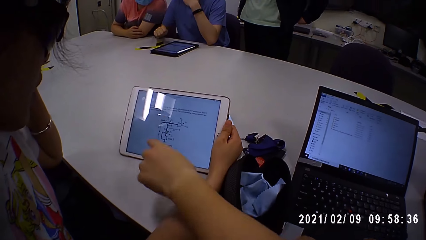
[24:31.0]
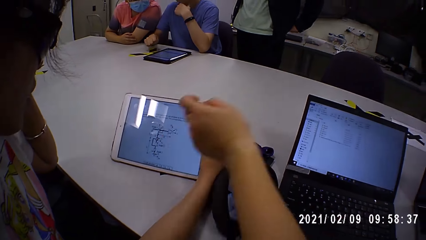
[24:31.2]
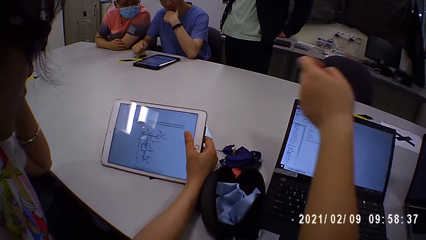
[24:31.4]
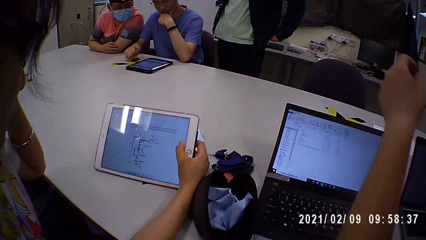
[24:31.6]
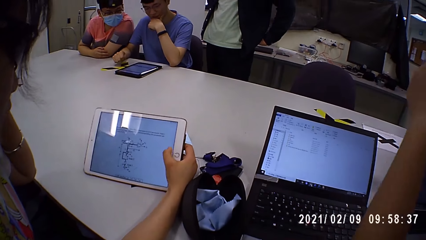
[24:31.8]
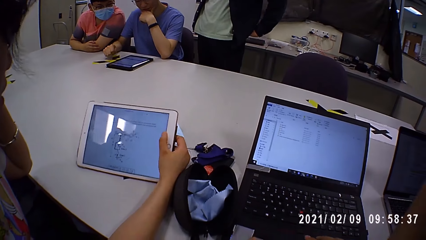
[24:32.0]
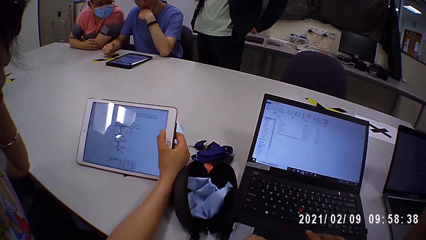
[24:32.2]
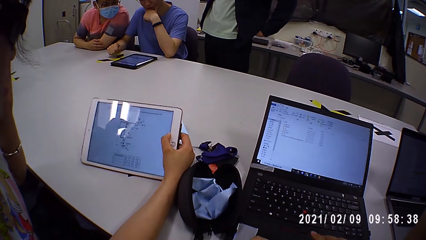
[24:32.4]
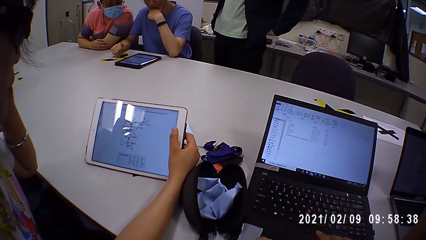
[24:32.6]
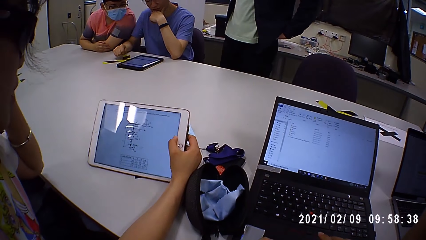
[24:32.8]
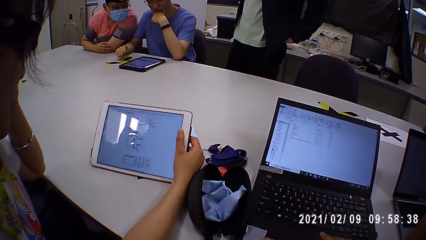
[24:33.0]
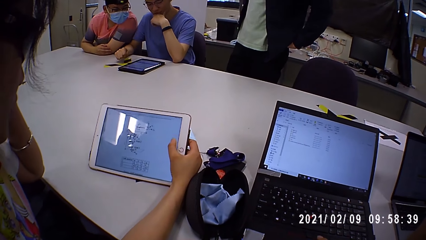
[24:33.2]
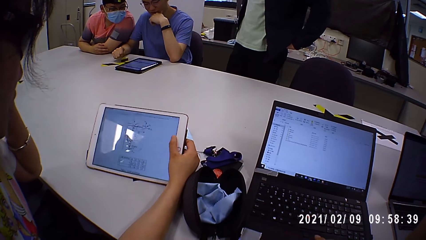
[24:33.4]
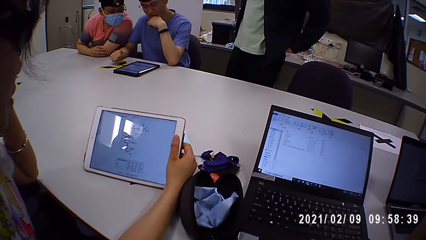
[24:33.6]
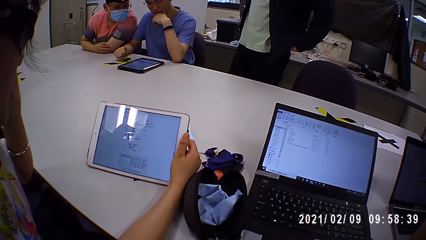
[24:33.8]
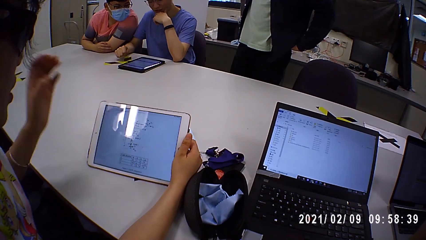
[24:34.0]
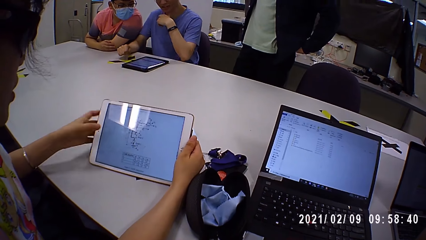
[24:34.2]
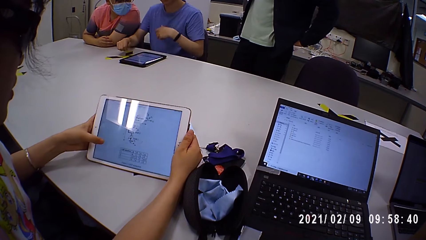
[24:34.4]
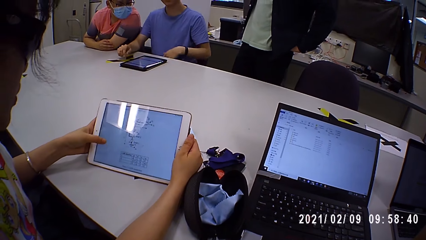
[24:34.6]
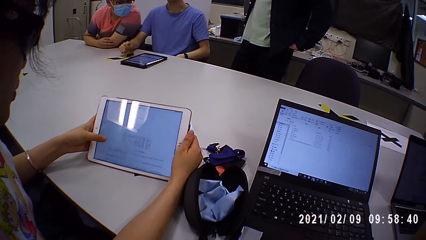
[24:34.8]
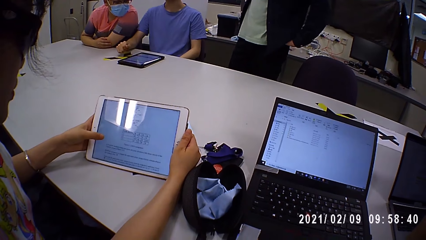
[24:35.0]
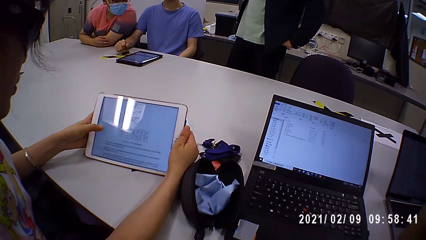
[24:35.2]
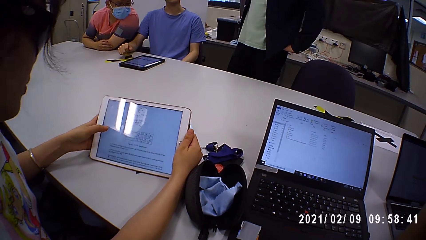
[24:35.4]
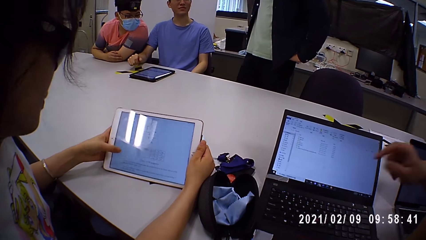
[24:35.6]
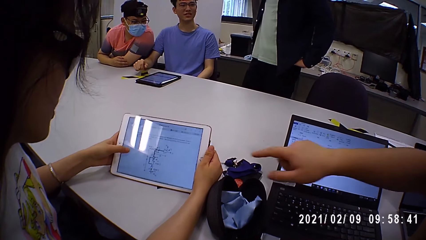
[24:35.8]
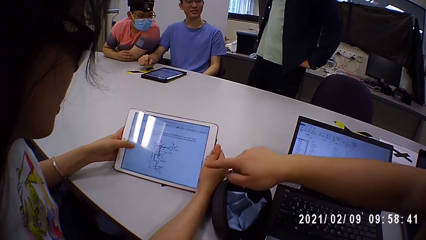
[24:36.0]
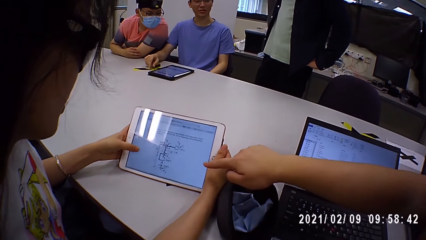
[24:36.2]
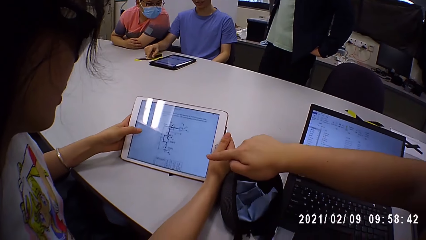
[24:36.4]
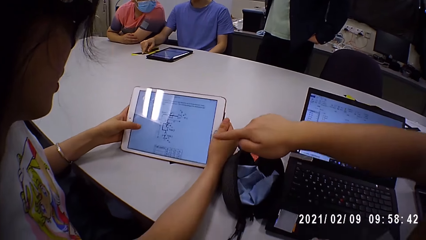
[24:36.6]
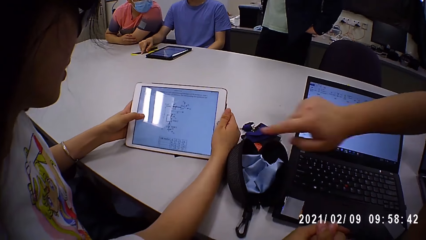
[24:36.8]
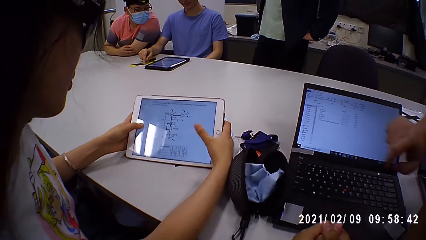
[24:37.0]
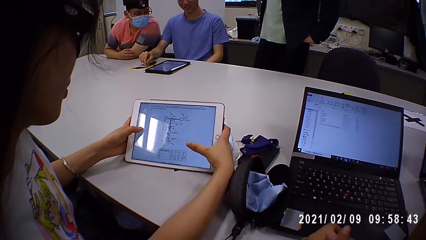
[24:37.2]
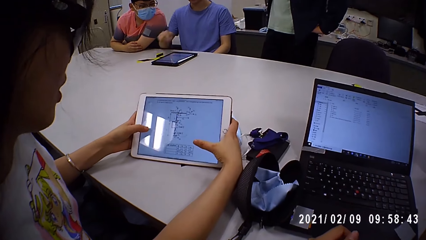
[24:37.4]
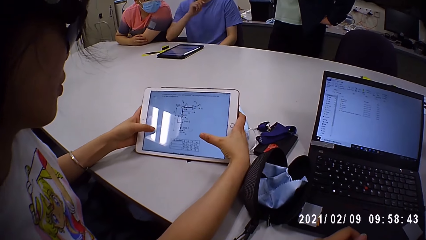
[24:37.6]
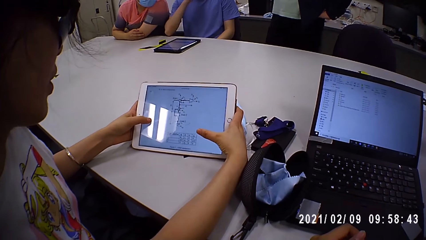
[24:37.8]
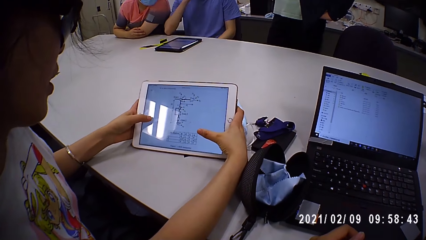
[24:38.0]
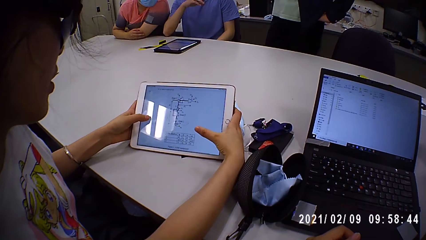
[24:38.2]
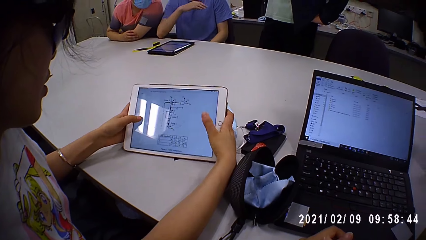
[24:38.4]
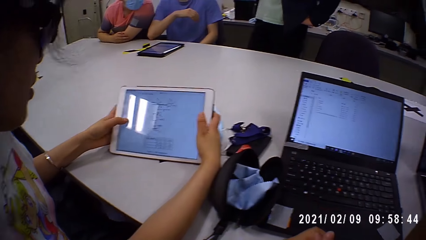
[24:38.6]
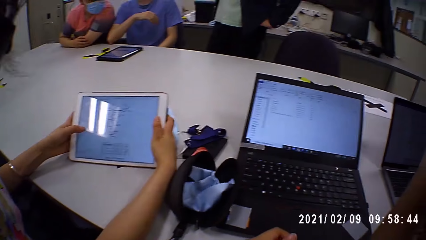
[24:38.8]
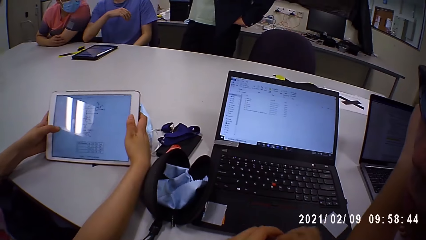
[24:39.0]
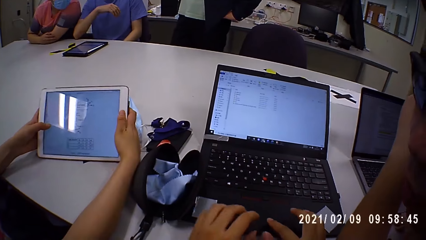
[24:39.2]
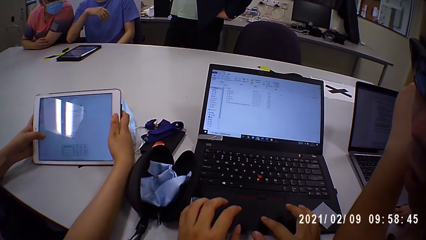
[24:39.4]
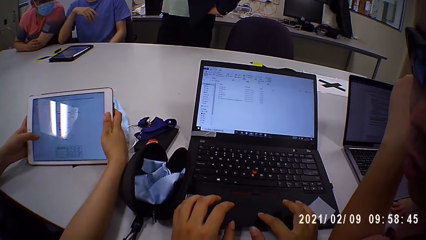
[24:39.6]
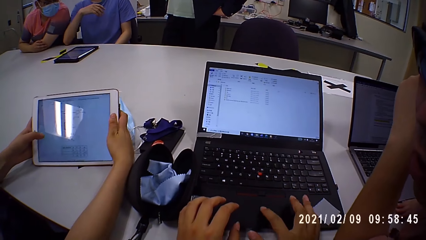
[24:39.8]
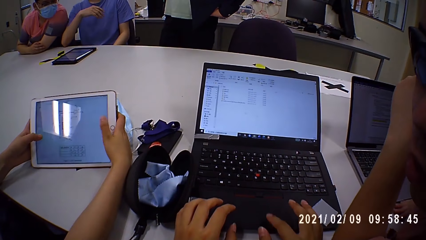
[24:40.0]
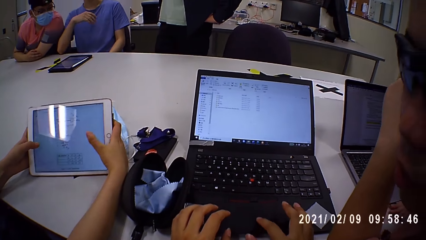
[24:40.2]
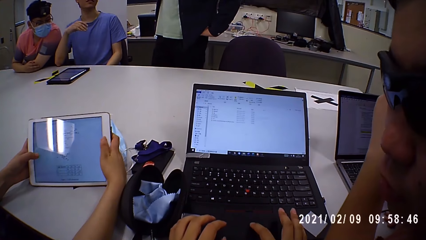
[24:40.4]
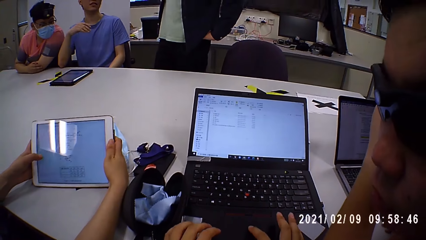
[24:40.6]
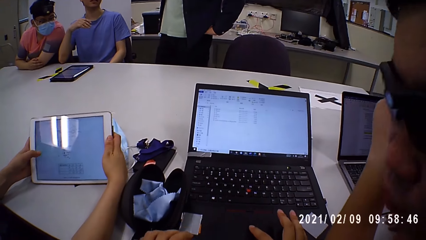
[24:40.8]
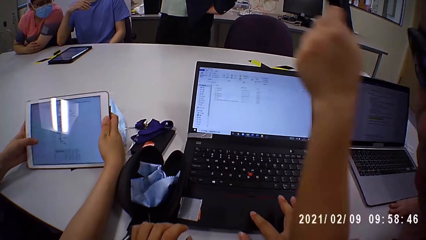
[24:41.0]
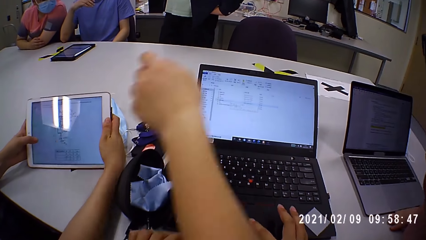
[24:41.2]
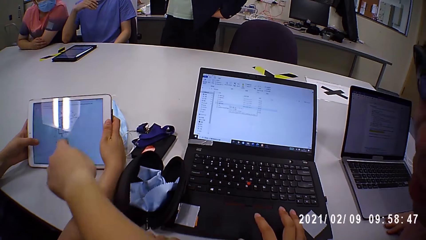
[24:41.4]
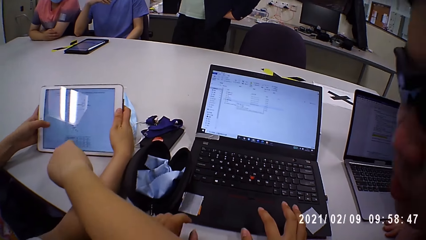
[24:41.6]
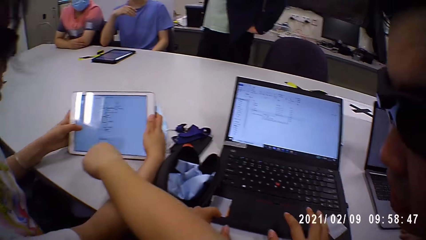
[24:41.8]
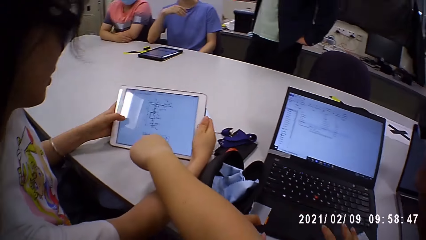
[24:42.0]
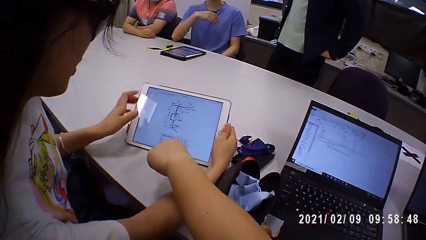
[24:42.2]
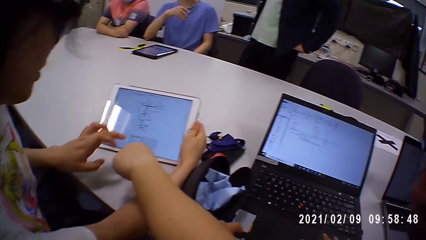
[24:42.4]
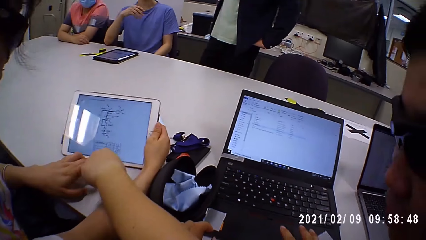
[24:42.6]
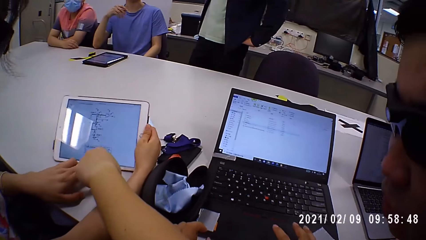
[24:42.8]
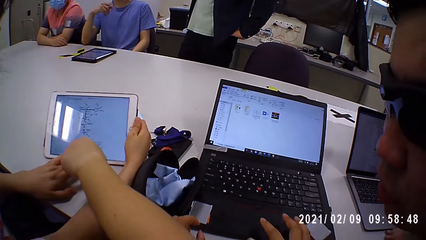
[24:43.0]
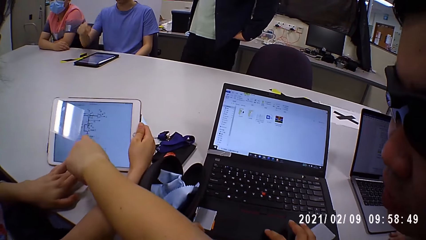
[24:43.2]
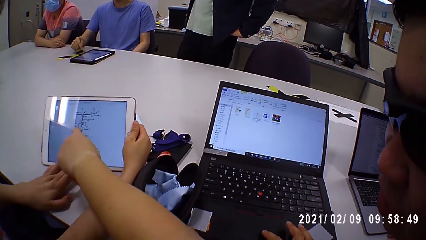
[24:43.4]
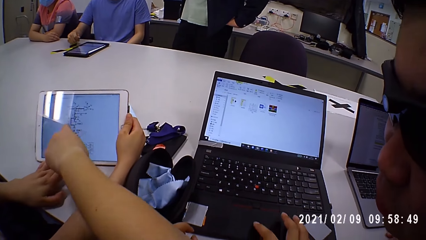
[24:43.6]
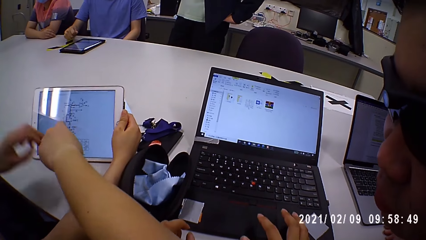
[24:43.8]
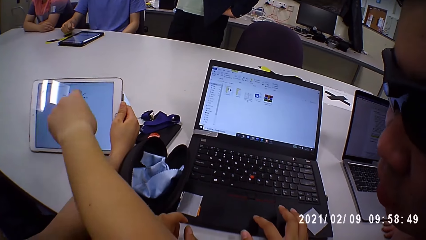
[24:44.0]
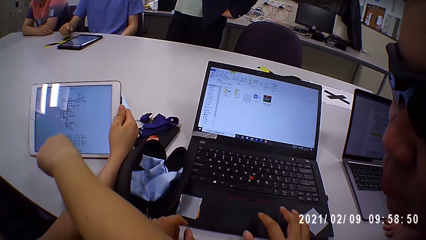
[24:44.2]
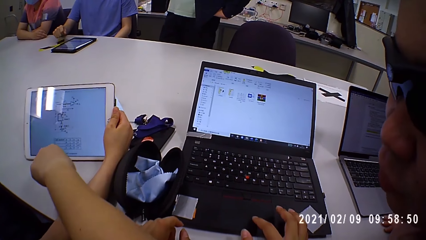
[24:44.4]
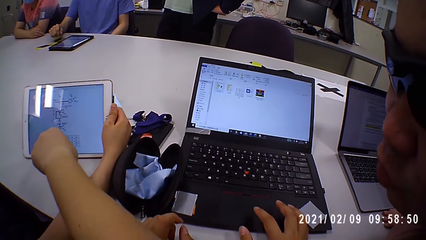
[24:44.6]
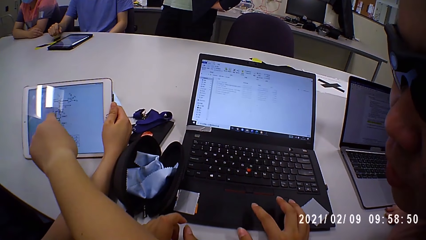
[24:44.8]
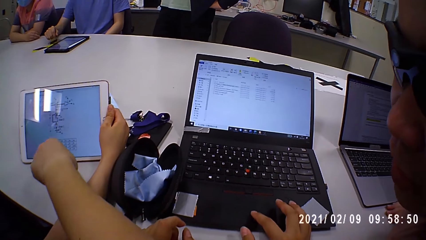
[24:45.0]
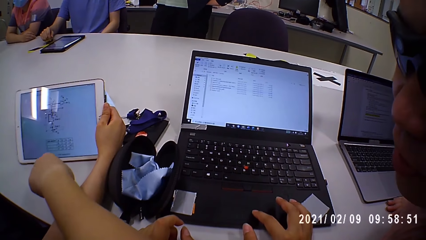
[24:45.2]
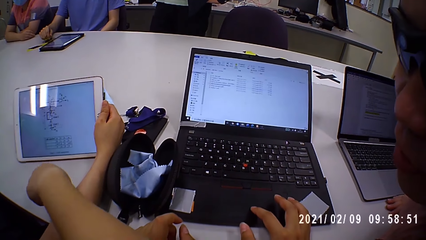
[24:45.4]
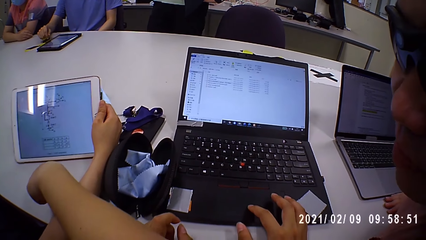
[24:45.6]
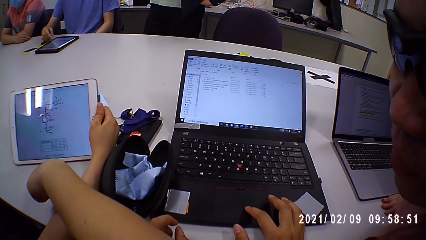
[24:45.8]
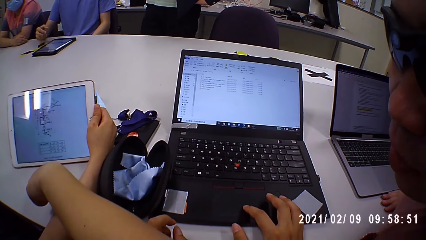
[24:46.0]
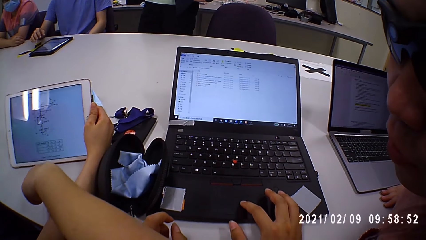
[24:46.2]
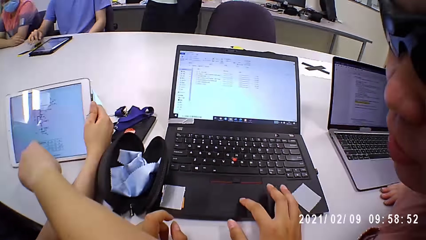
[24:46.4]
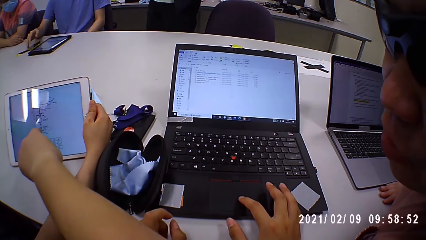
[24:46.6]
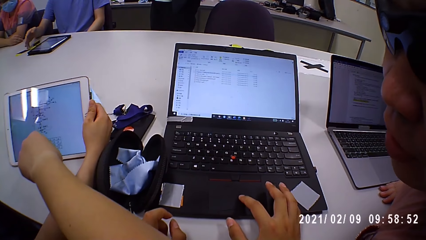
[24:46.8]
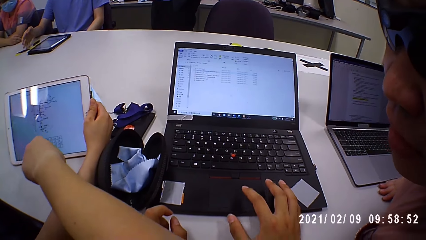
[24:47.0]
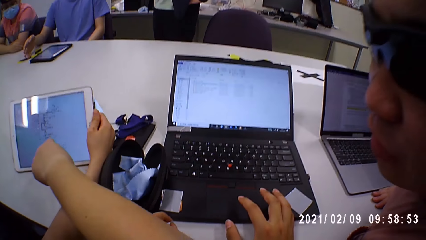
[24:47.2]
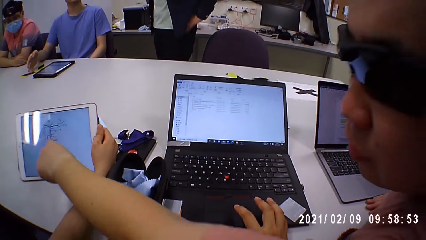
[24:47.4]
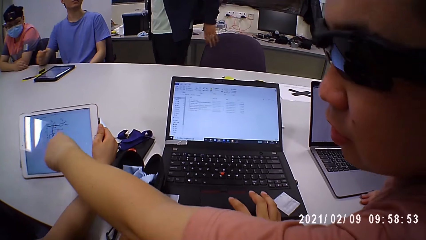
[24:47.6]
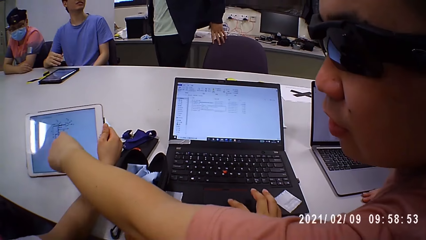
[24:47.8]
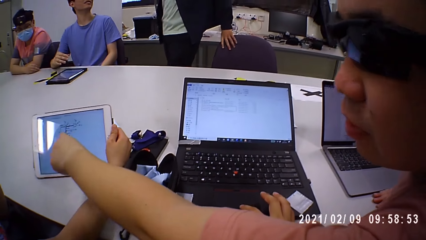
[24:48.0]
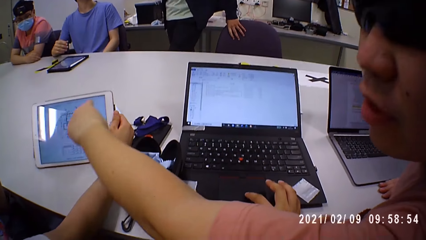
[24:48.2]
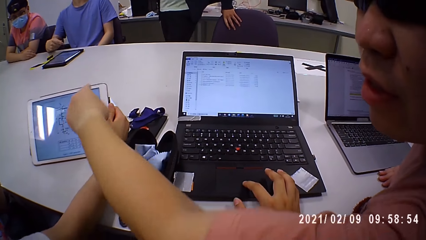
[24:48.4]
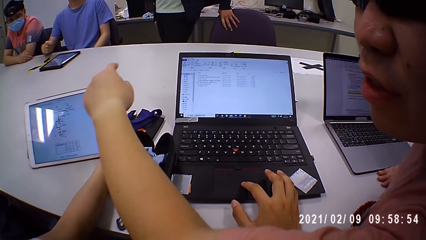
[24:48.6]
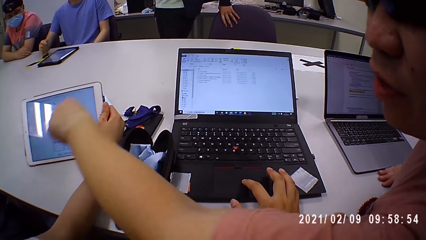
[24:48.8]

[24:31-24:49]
The woman operates the iPad with her right hand. The woman operates the iPad with her left hand. The man converses with the woman. The camera wearer browses a laptop. The man talks to the woman.
